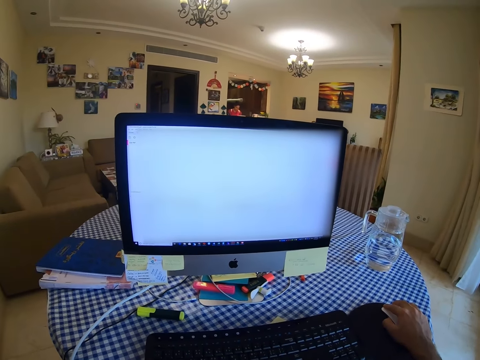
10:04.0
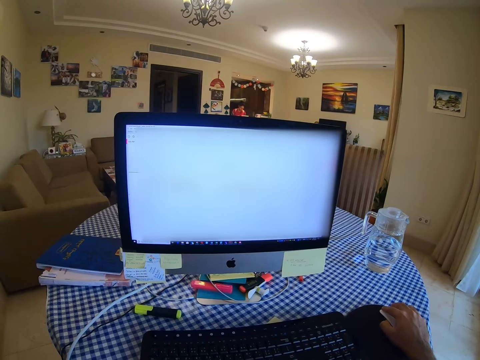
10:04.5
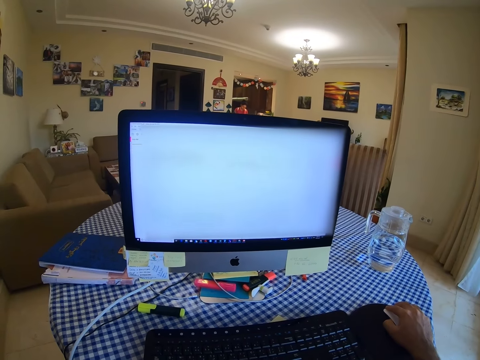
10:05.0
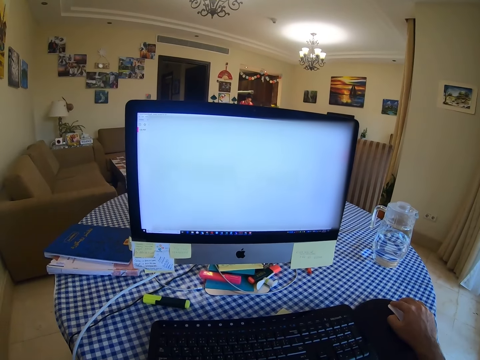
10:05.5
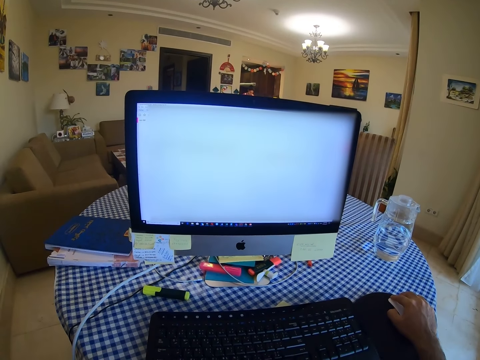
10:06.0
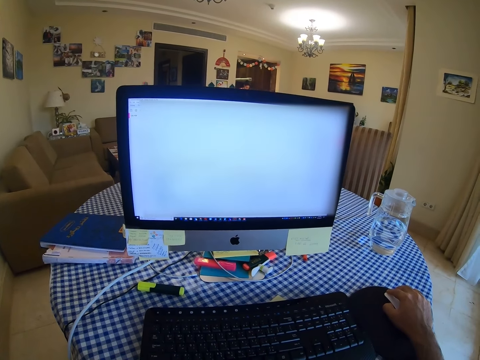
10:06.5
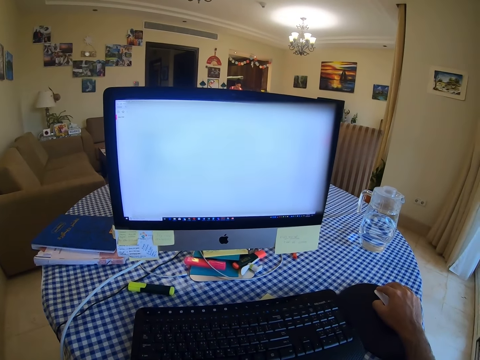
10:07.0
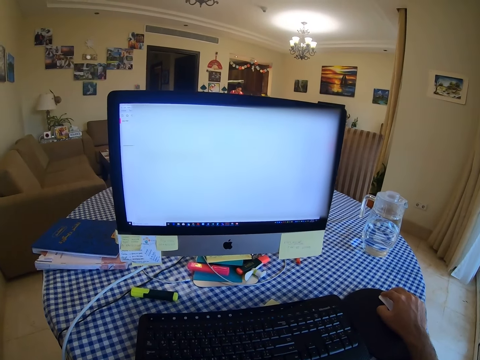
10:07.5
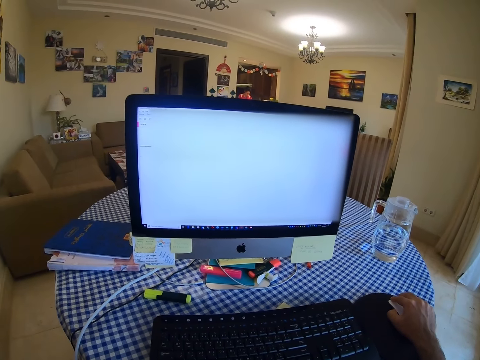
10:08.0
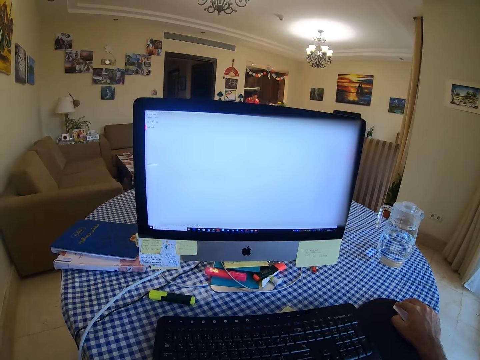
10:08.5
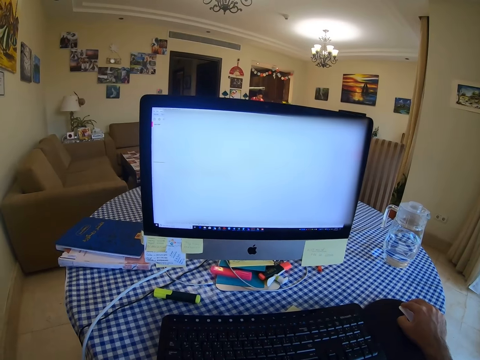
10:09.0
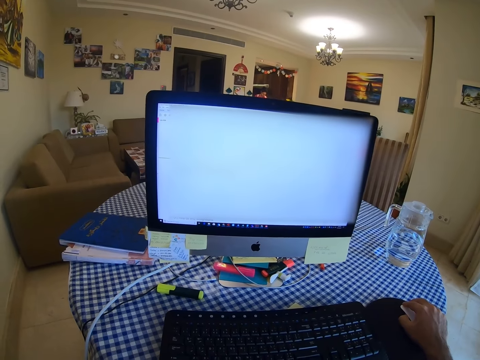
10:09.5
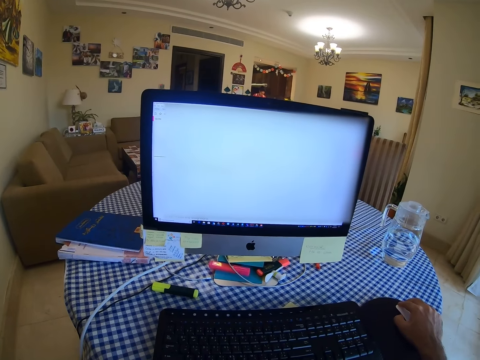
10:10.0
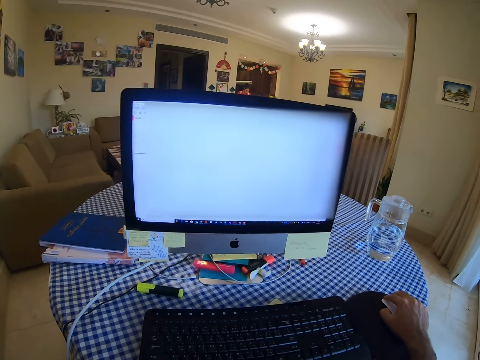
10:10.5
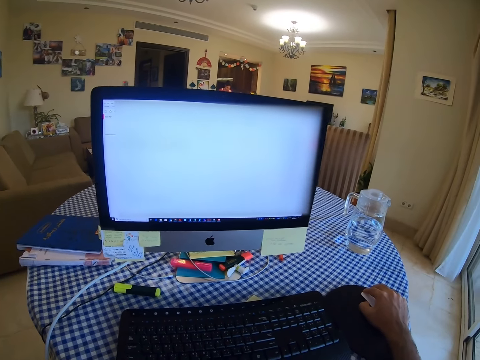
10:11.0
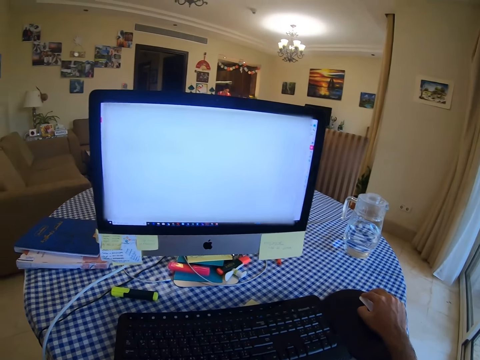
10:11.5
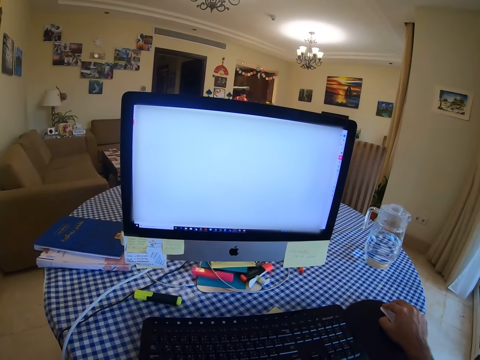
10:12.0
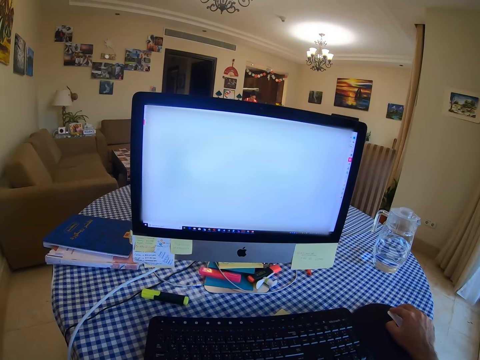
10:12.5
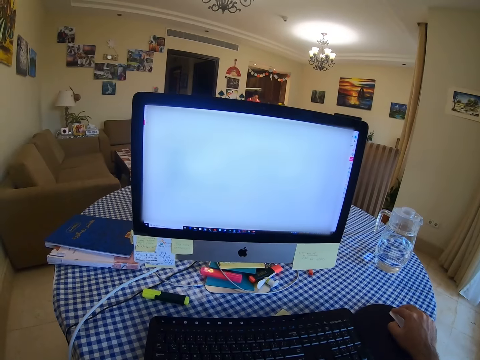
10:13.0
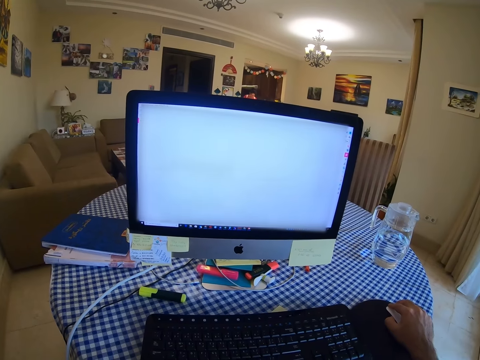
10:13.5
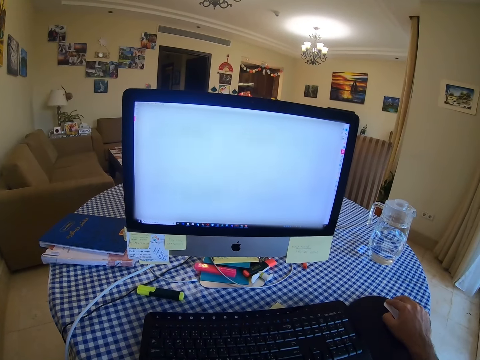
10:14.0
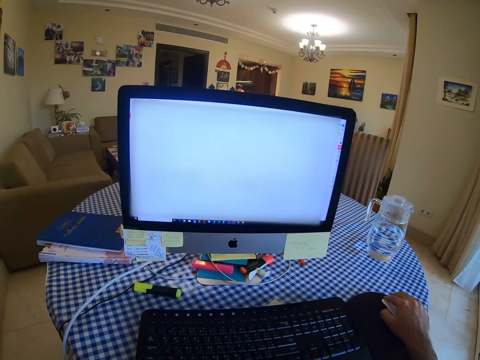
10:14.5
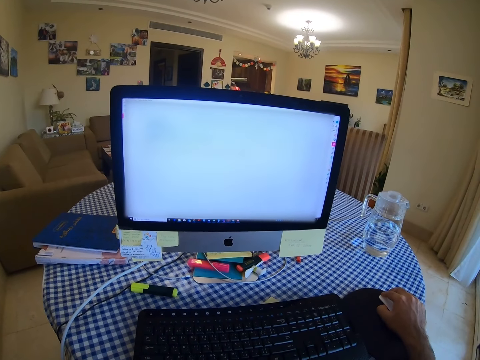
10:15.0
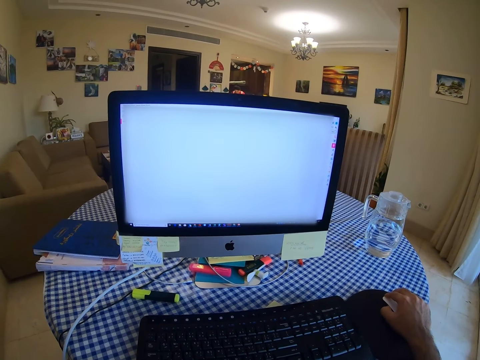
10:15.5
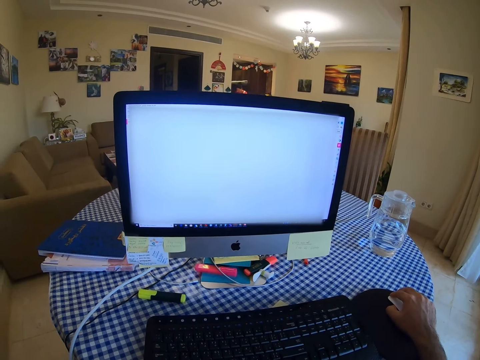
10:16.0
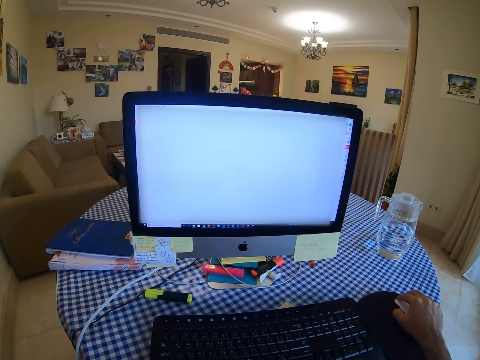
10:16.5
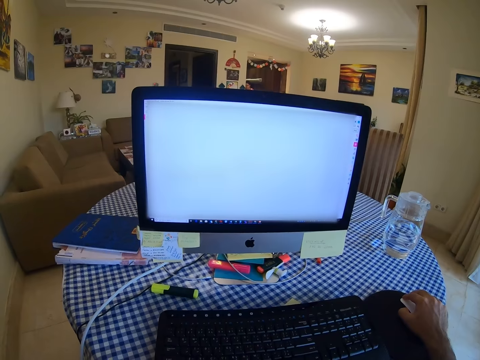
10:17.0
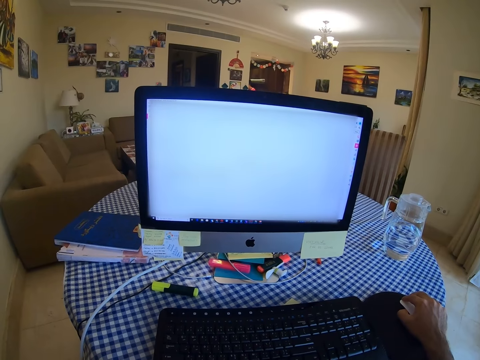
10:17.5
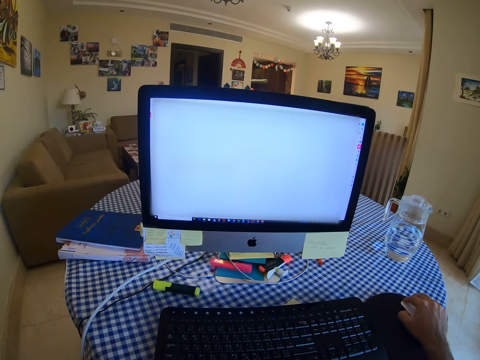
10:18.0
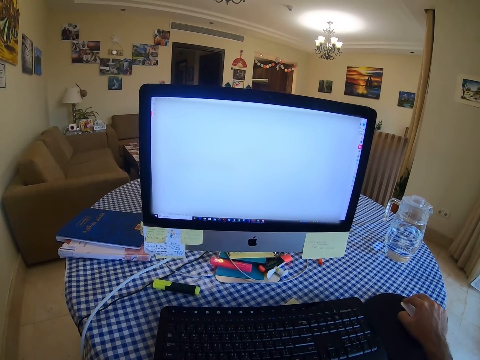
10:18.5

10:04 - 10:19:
The camera wearer scrolls the computer using a mouse.

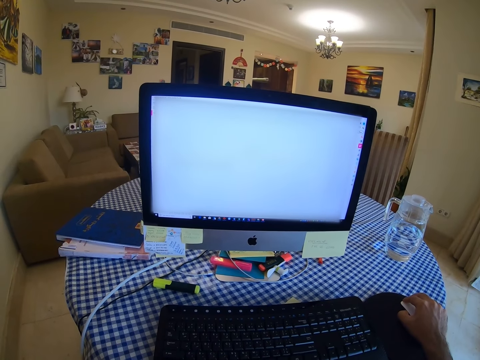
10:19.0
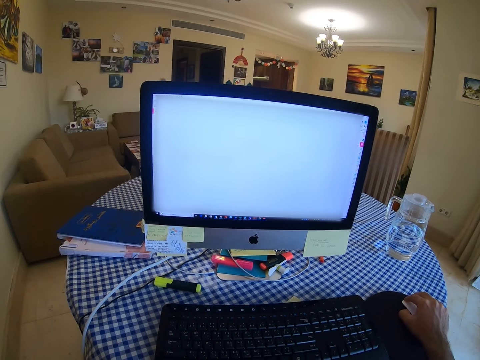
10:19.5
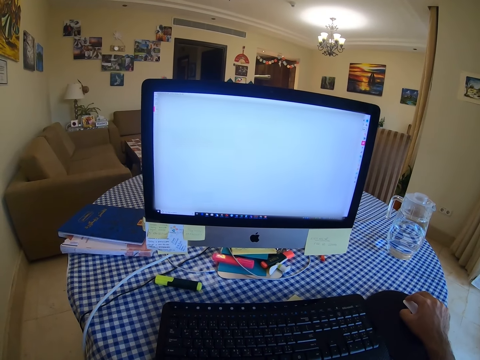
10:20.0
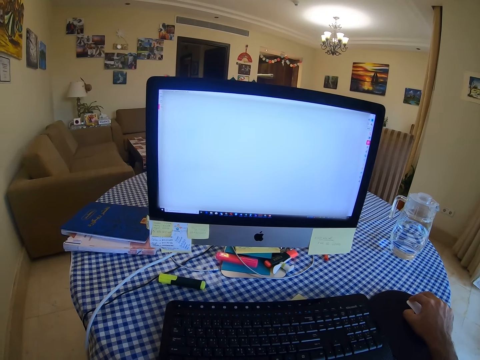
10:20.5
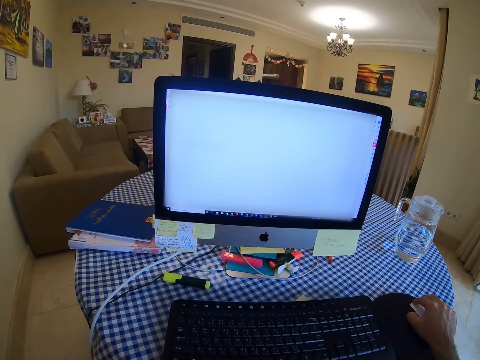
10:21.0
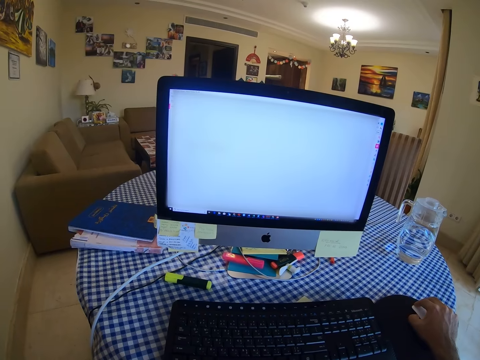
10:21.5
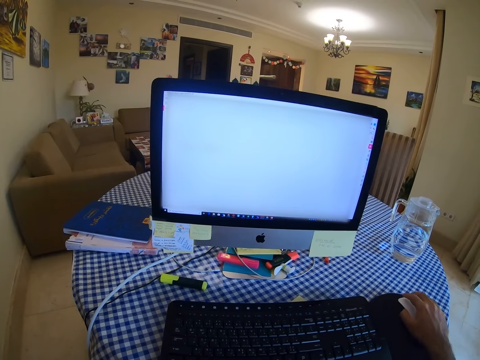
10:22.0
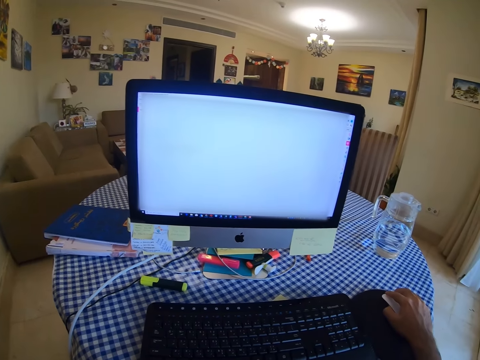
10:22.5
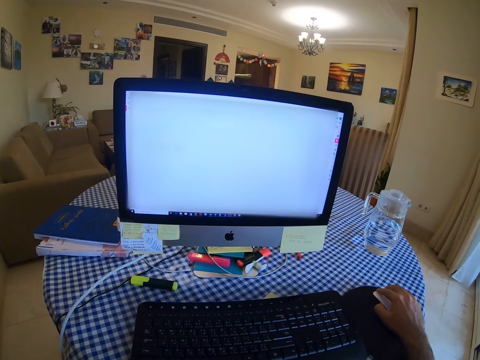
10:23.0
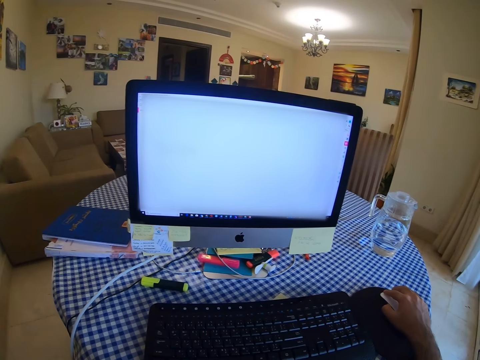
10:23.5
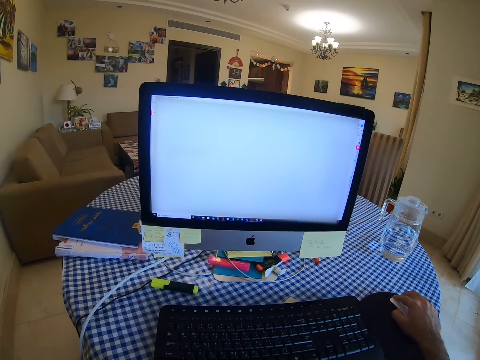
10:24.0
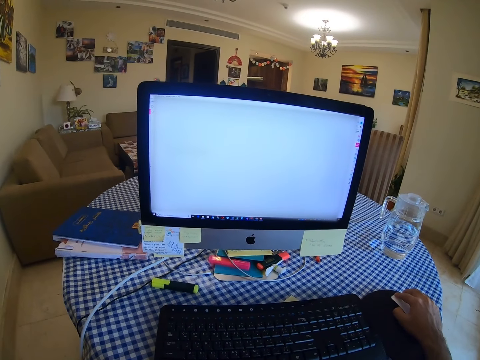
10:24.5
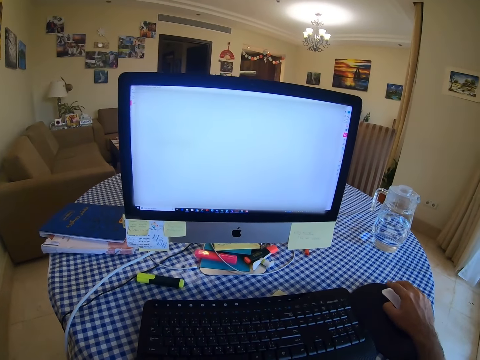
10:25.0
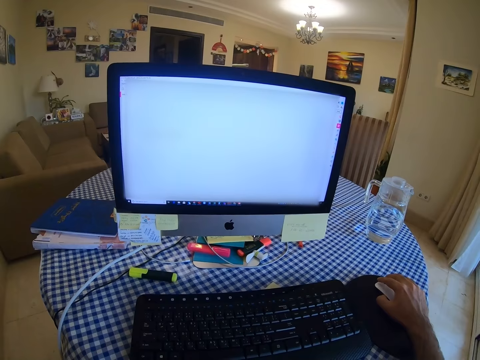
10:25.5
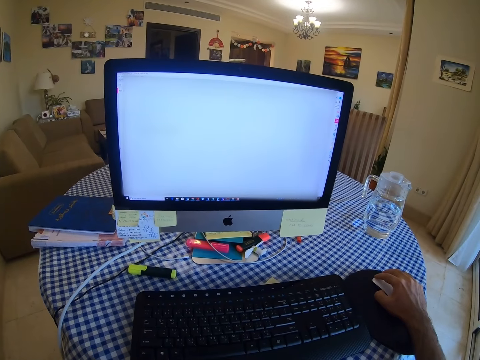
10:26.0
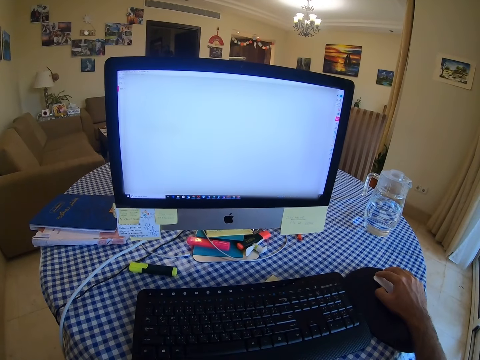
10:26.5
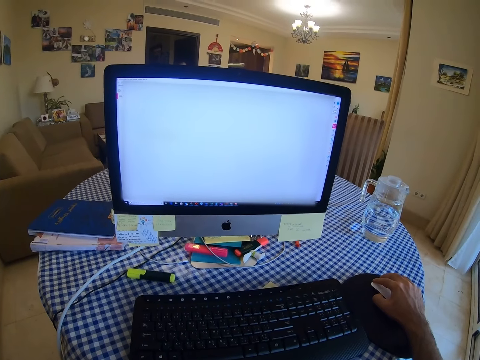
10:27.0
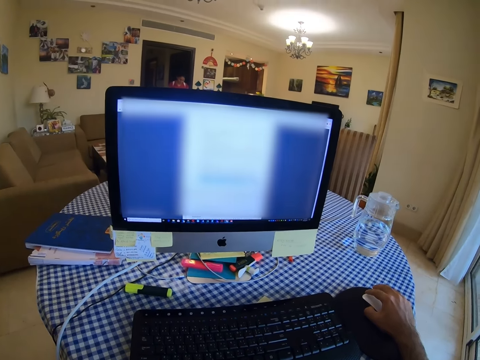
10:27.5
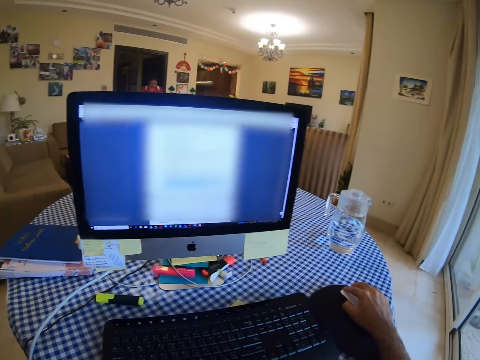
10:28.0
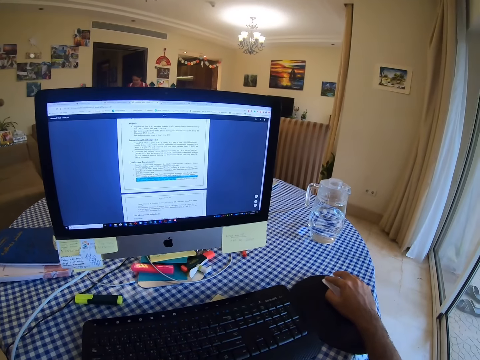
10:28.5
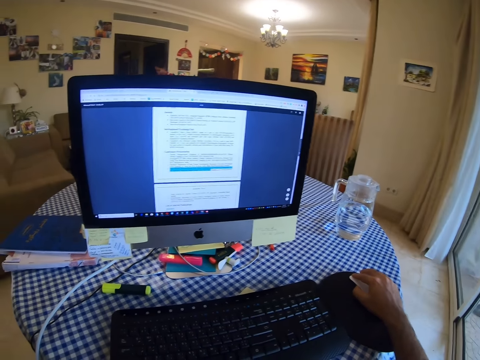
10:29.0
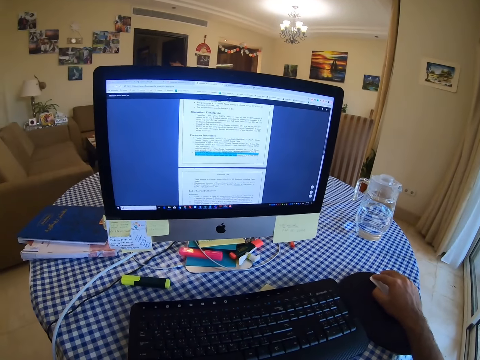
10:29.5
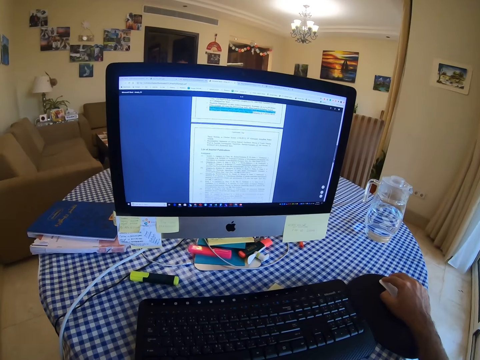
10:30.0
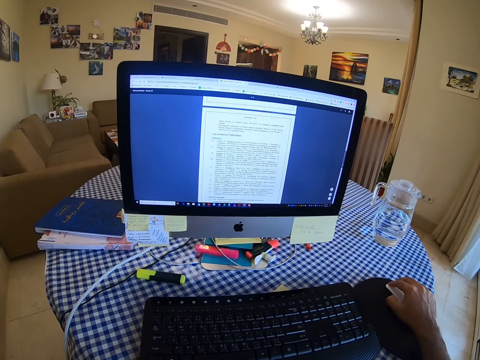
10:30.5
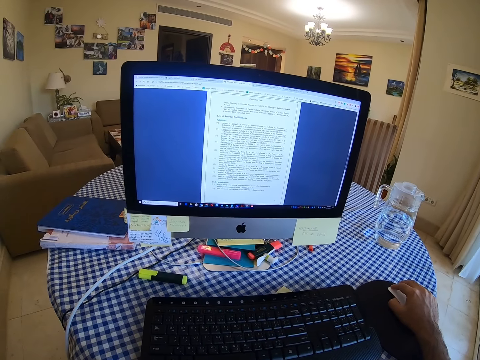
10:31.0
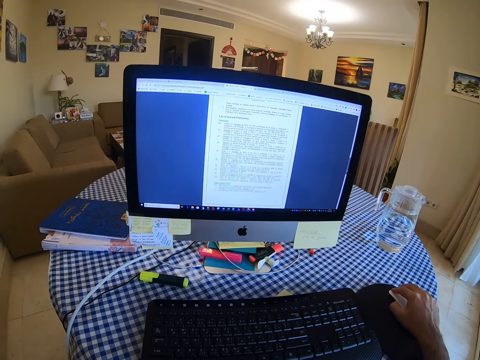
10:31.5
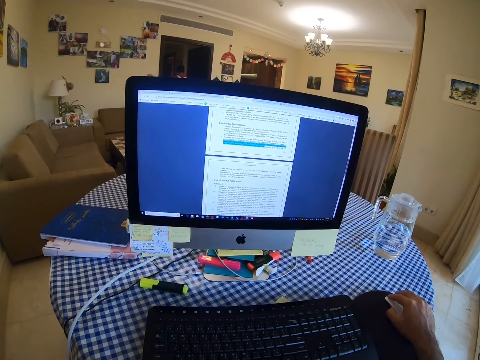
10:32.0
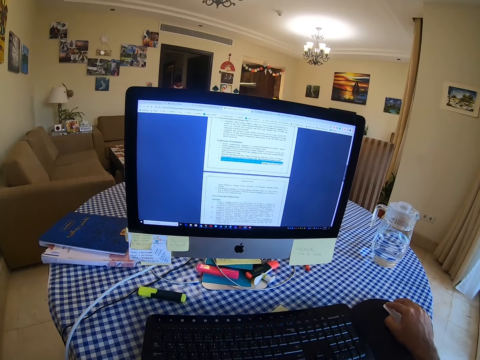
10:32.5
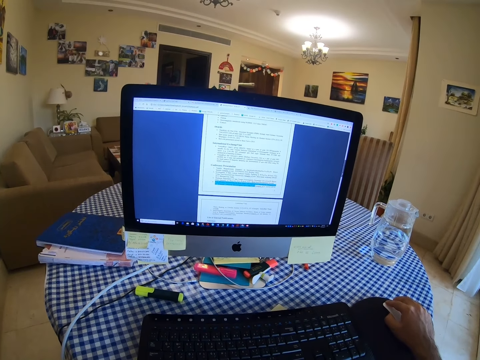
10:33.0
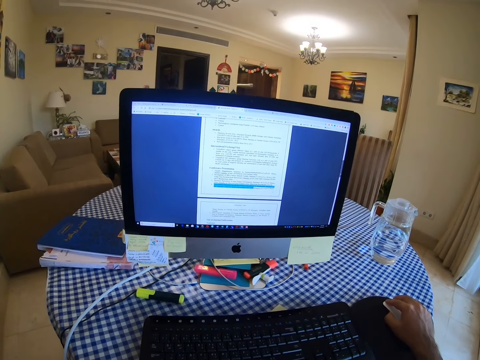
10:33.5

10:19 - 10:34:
The camera wearer clicks a mouse. They click the mouse again. They scroll the computer using the mouse.
